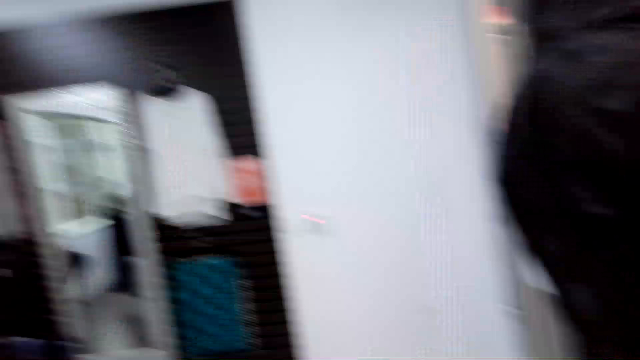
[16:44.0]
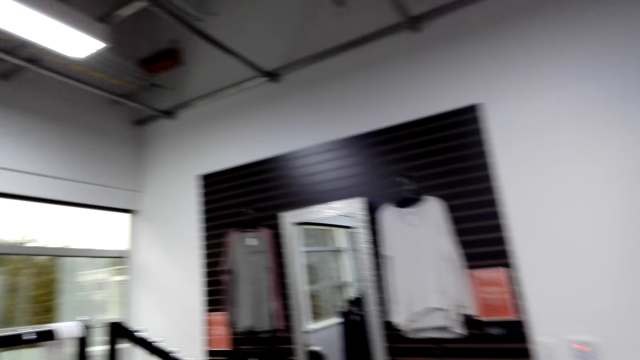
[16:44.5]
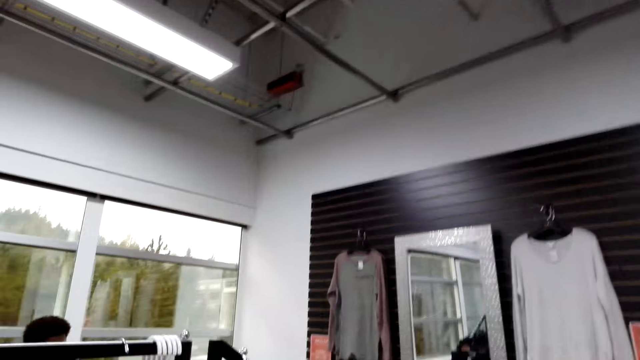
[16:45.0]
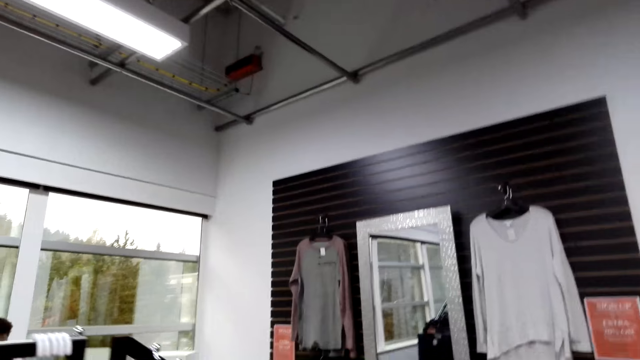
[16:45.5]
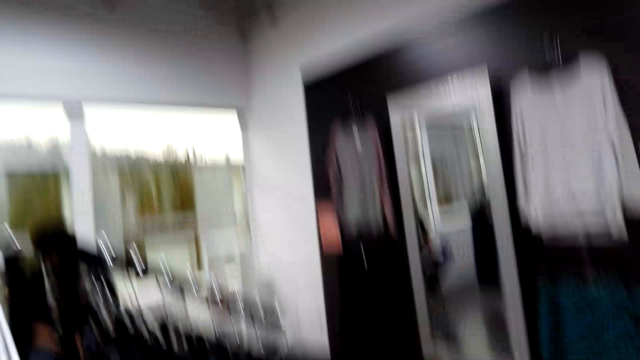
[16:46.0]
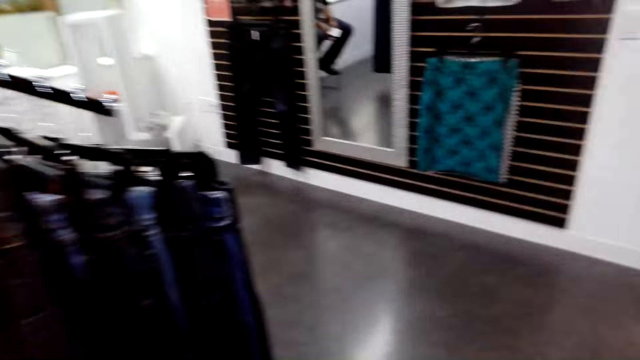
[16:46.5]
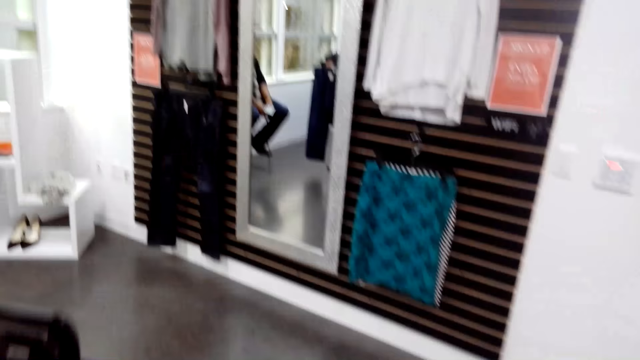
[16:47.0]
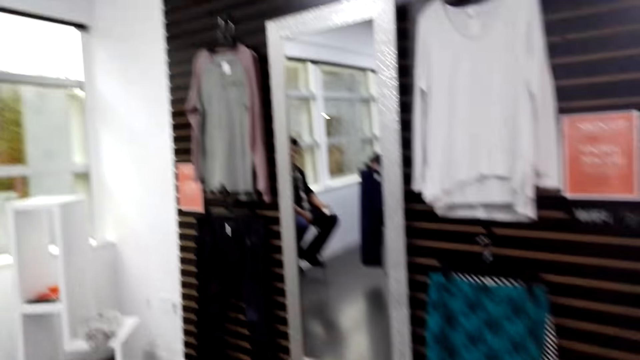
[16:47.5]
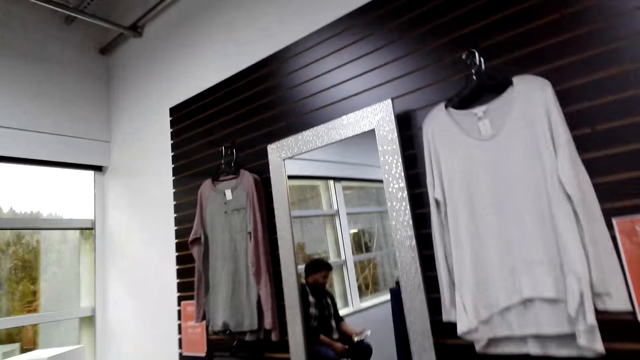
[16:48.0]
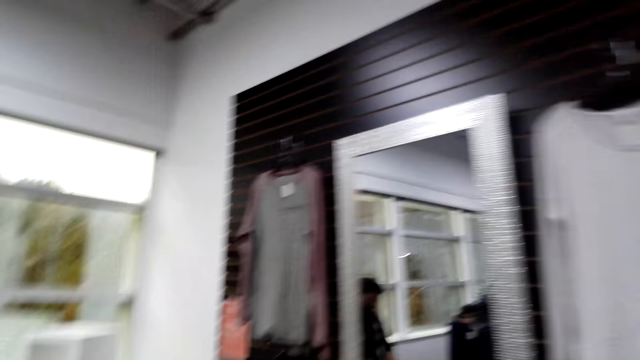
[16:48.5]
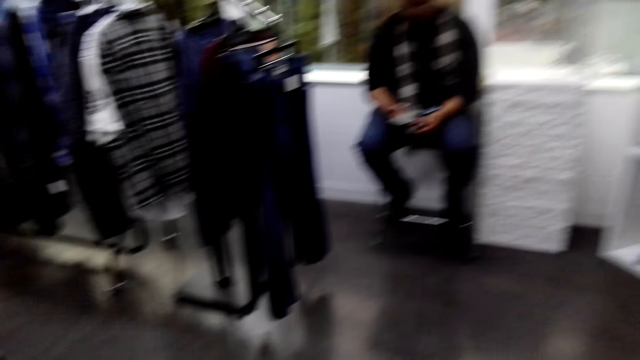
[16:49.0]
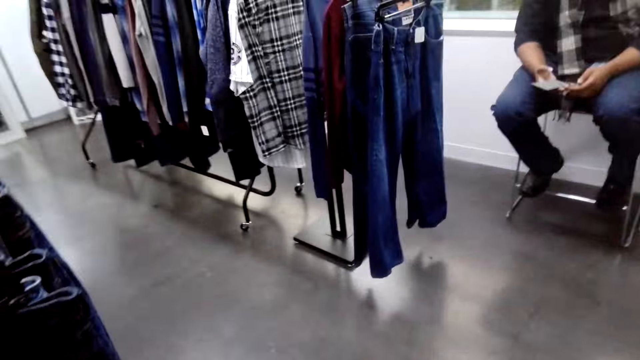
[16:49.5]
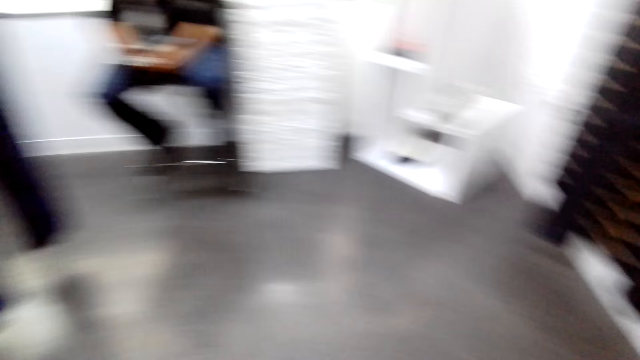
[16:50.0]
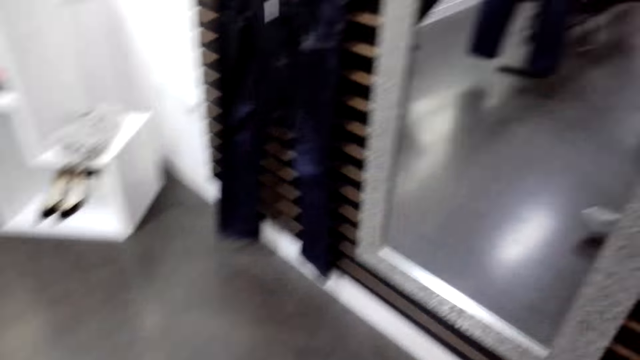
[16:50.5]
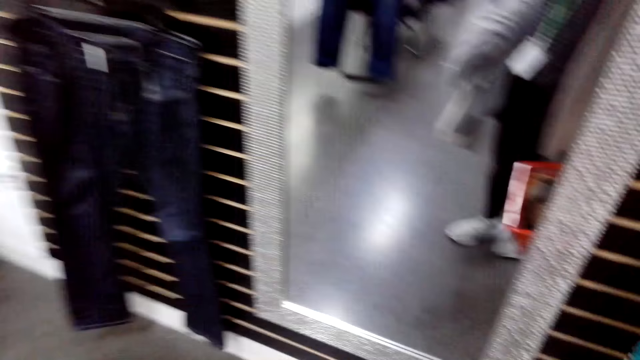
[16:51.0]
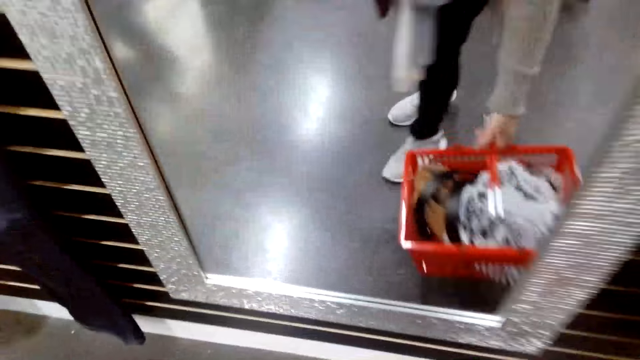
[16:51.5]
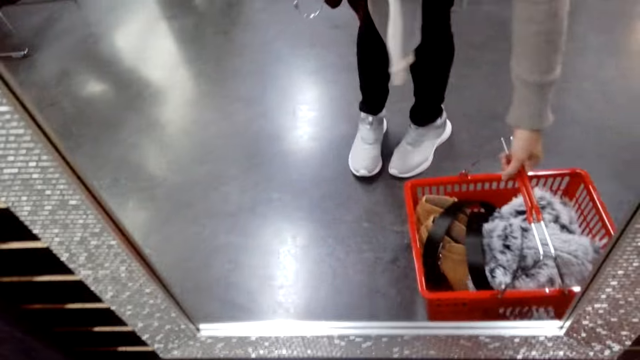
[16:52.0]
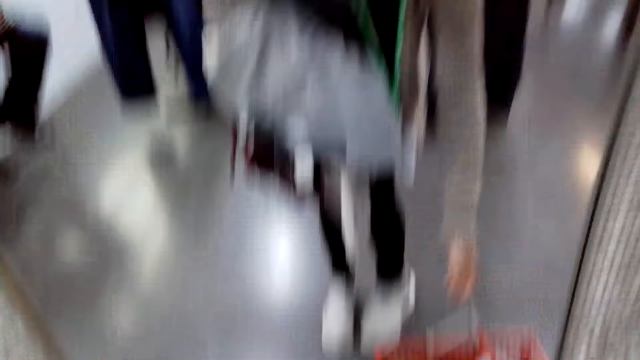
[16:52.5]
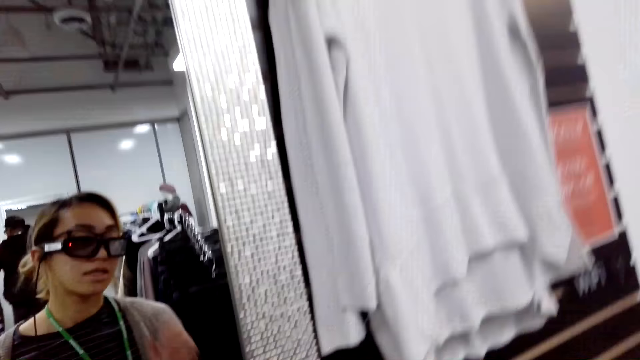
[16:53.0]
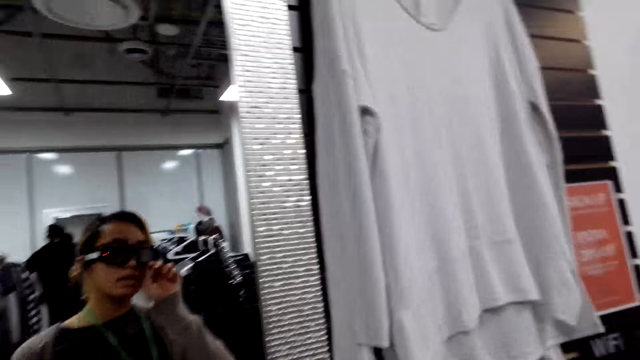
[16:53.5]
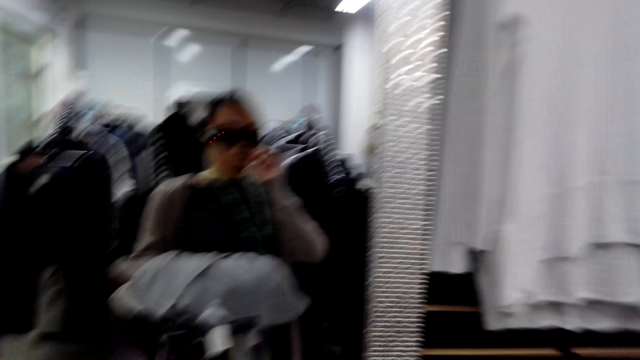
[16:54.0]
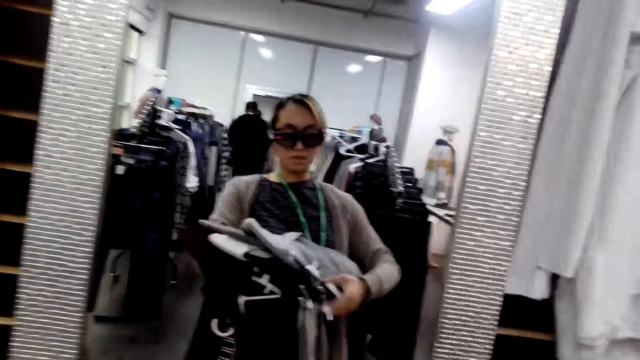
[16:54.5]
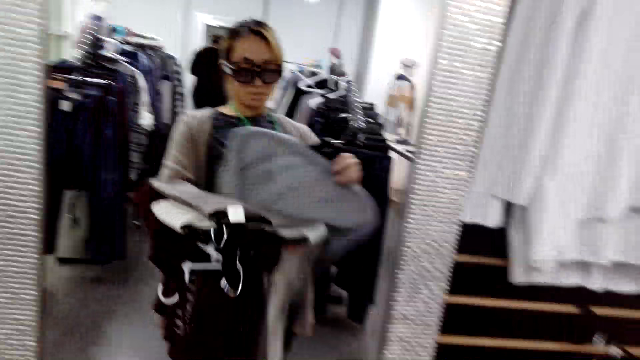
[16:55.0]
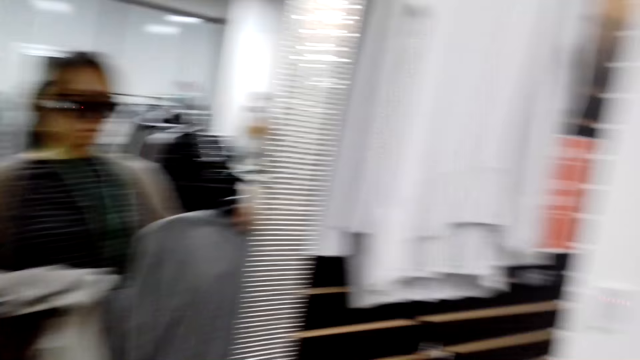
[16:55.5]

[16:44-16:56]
A person moves the left hand from the phone. The person holds the phone with both hands. The camera wearer looks around. She puts down the red bucket. Another person moves a hand on the glasses. The camera wearer looks at herself in the mirror. The other person holds a cloth with the right hand.

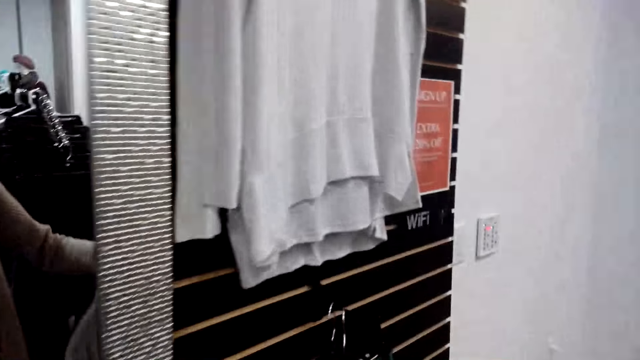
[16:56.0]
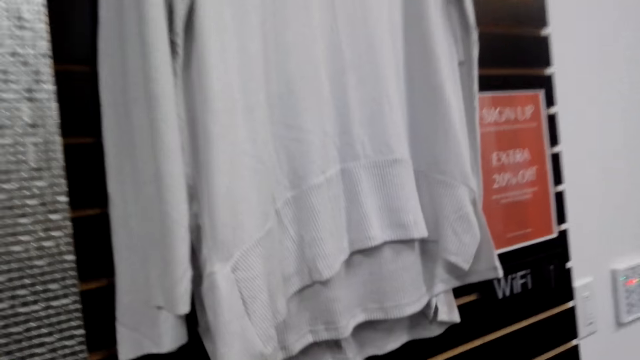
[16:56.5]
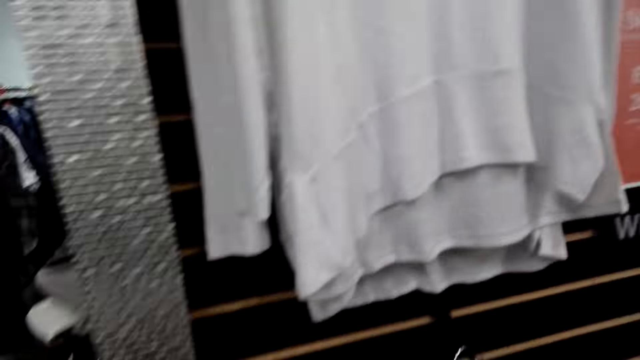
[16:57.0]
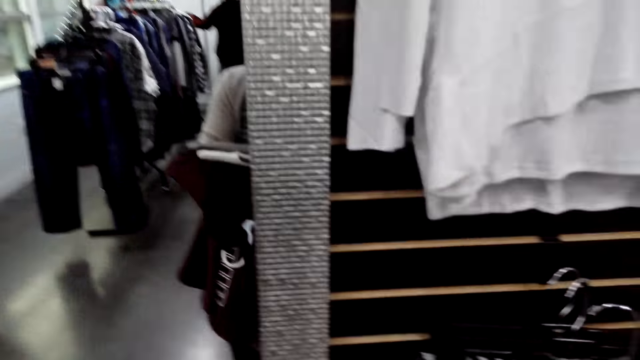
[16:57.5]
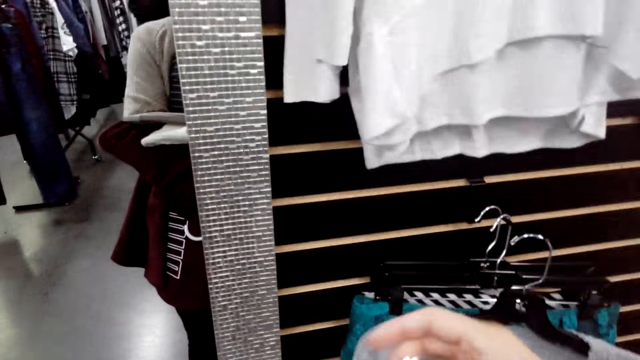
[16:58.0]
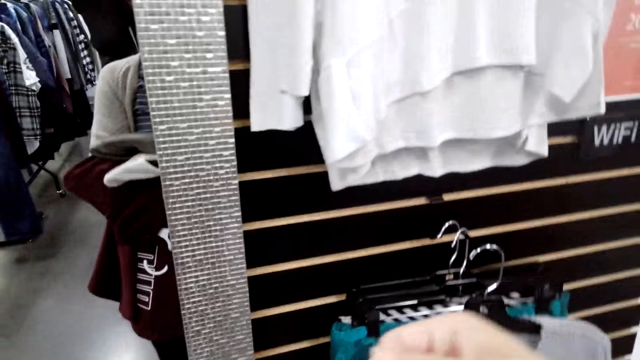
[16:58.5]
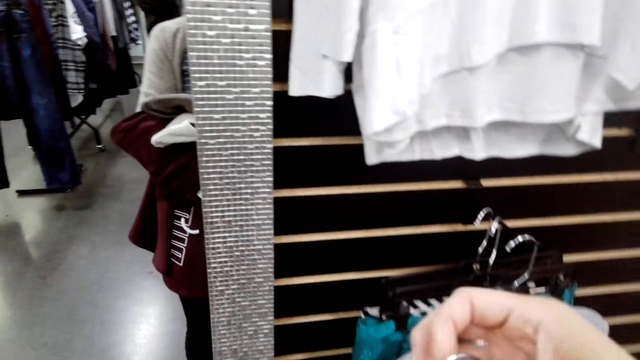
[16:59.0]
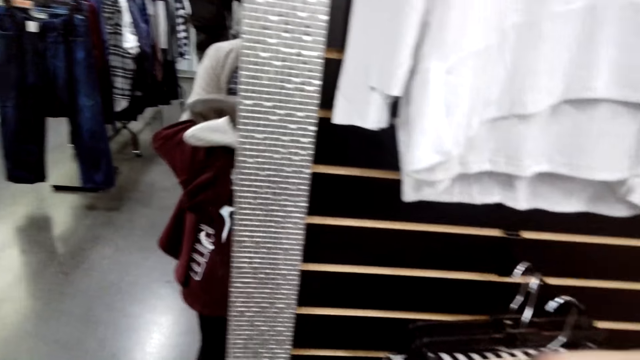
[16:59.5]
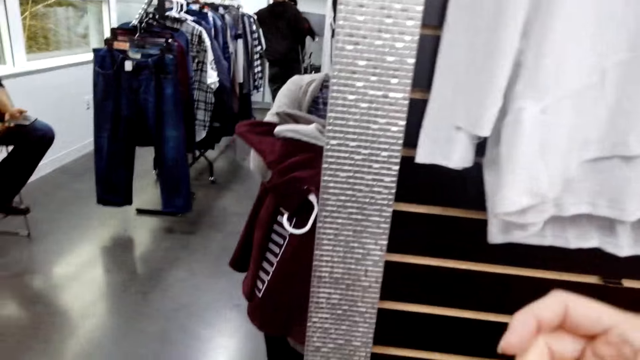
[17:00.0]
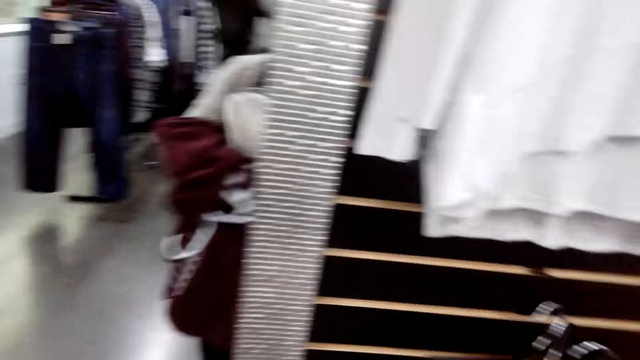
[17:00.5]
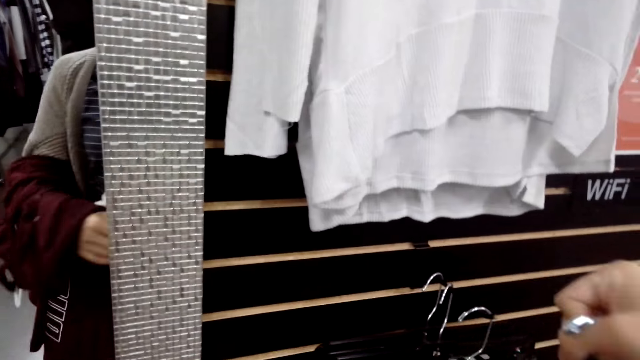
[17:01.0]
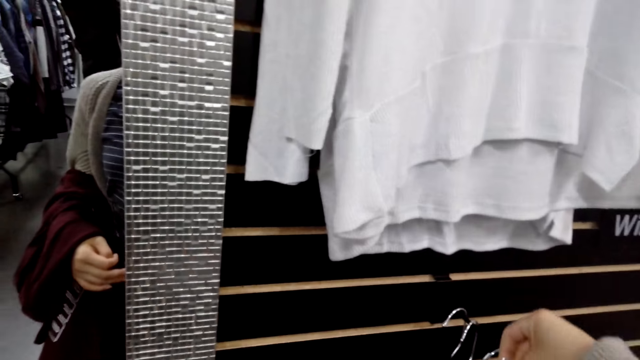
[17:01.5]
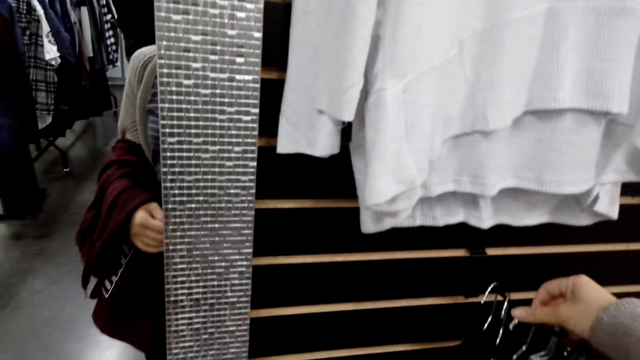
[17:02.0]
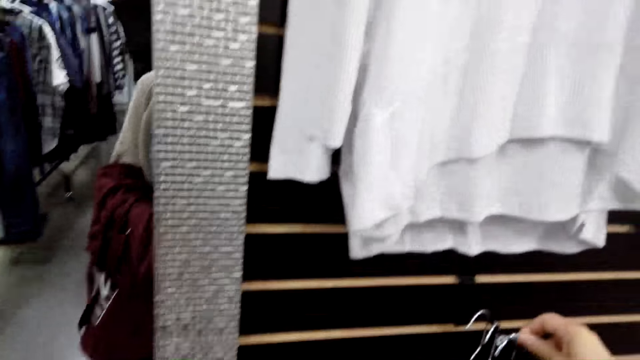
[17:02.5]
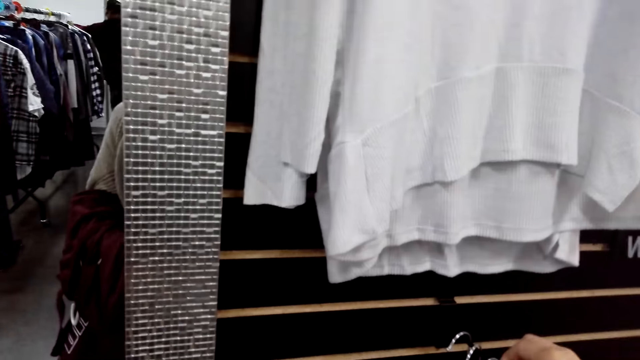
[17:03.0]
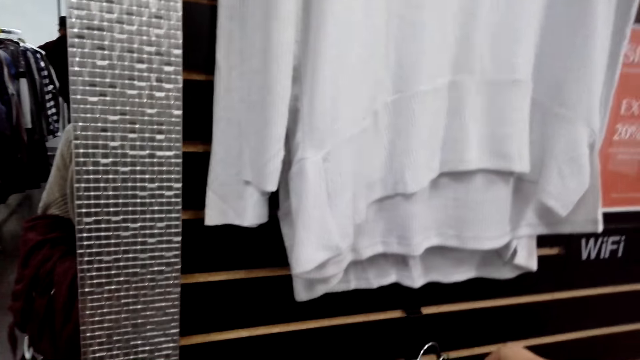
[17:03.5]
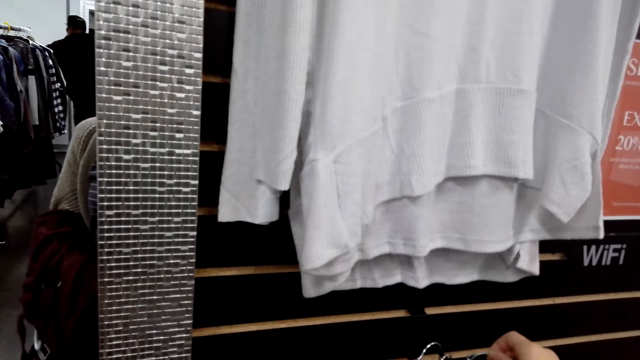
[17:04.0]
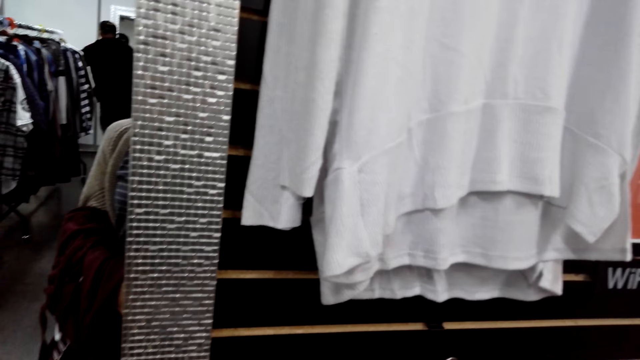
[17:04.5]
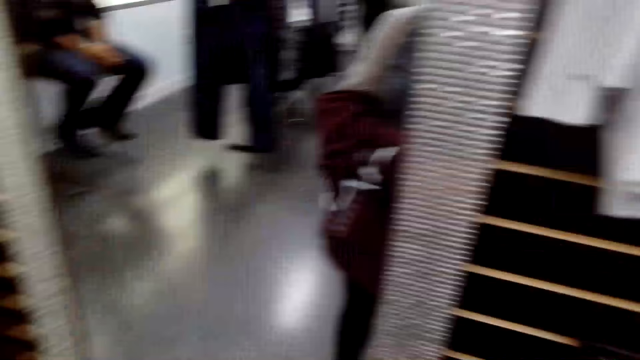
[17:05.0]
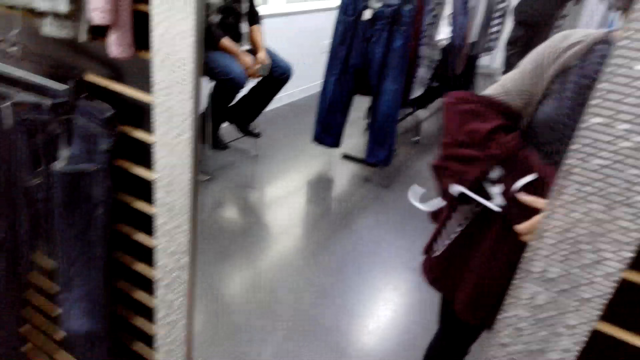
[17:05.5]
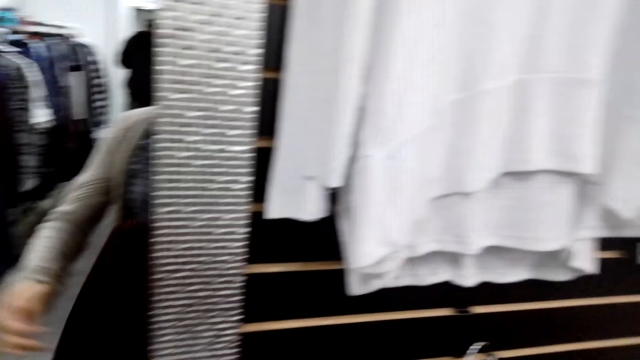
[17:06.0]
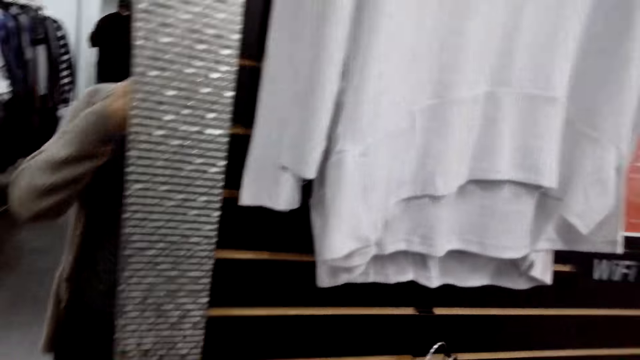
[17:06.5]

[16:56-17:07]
The camera wearer looks around. They put the clothes aside. A person holds the clothes. The camera wearer looks around.
